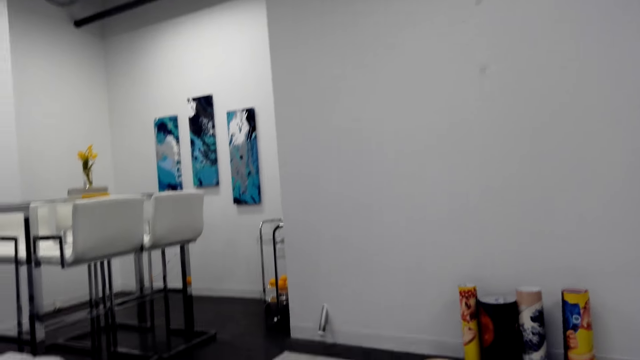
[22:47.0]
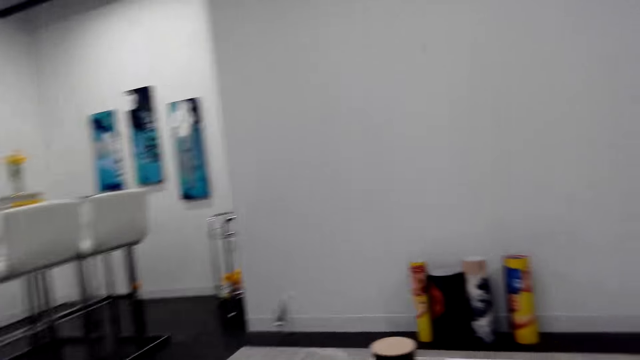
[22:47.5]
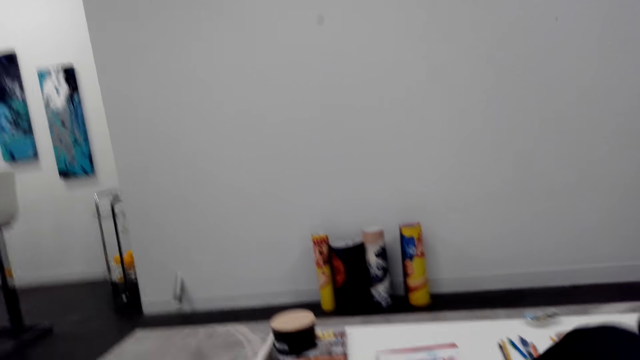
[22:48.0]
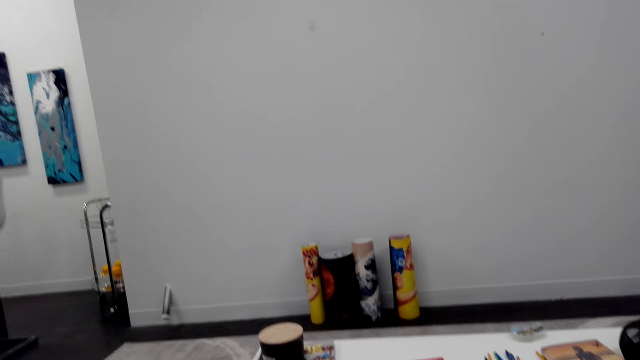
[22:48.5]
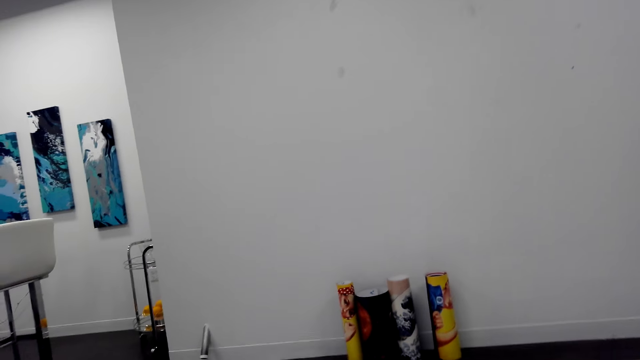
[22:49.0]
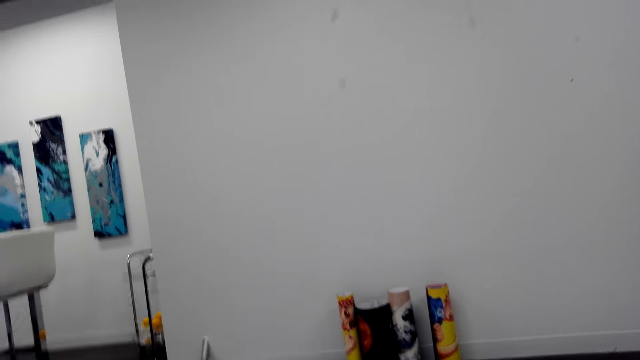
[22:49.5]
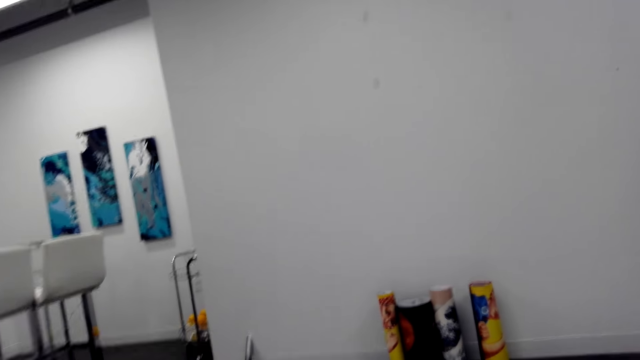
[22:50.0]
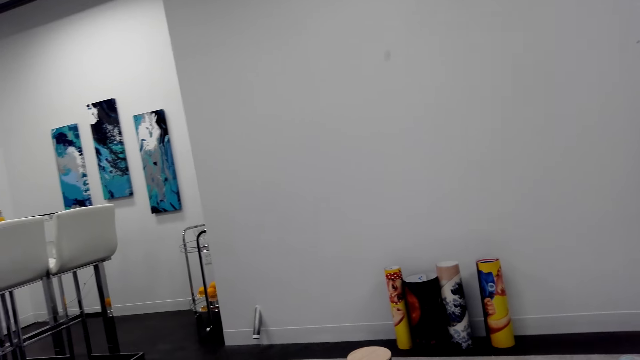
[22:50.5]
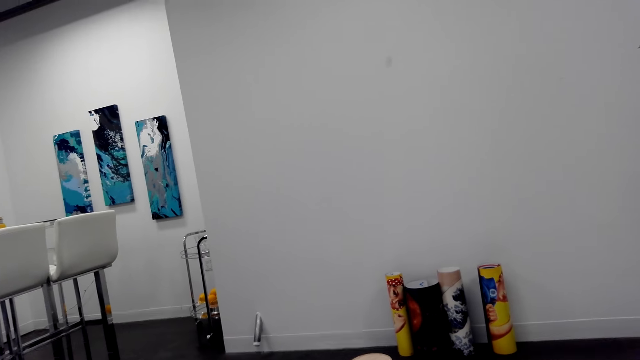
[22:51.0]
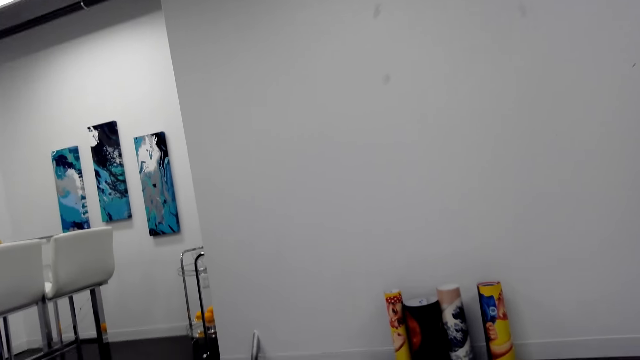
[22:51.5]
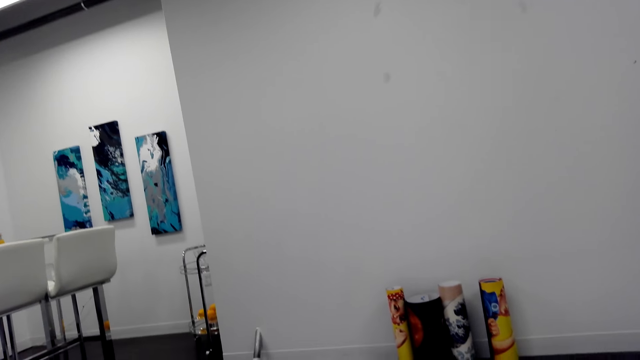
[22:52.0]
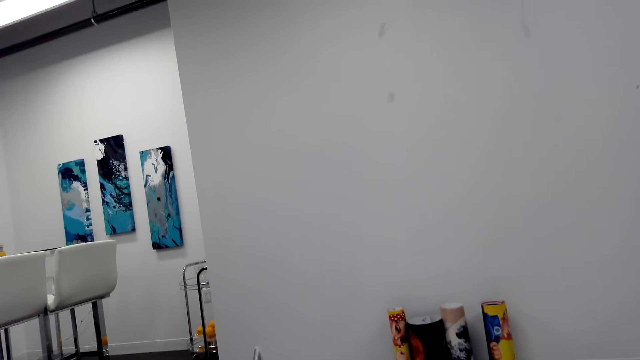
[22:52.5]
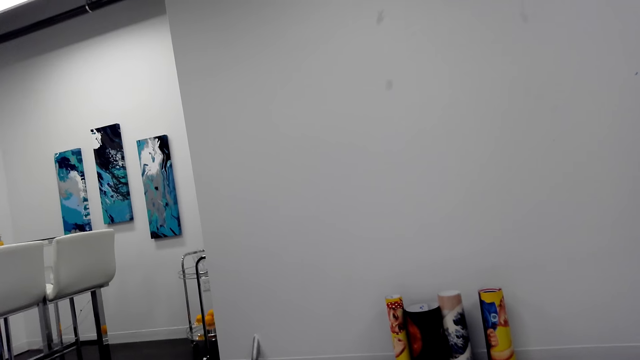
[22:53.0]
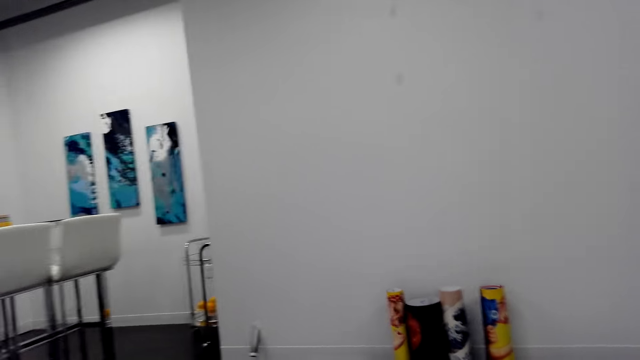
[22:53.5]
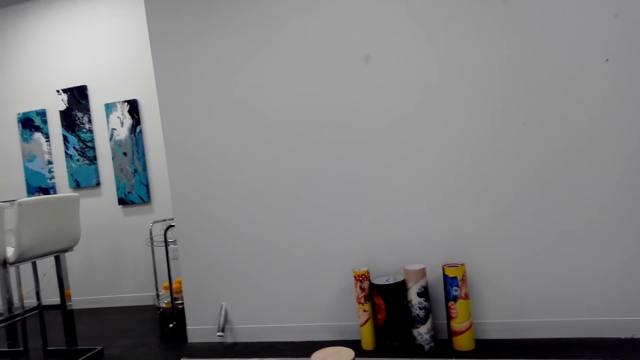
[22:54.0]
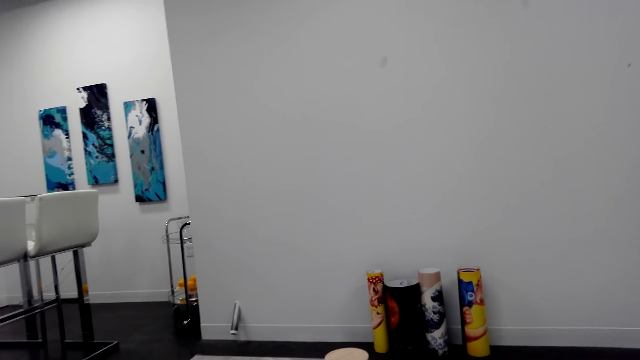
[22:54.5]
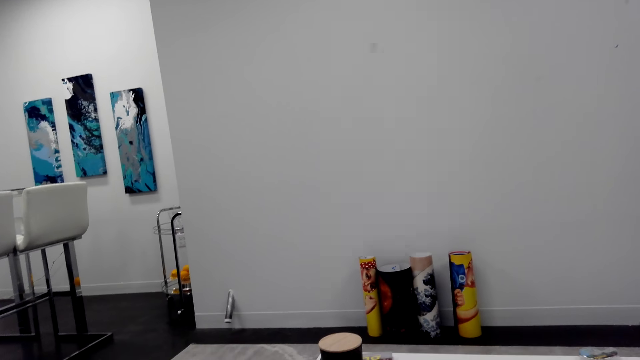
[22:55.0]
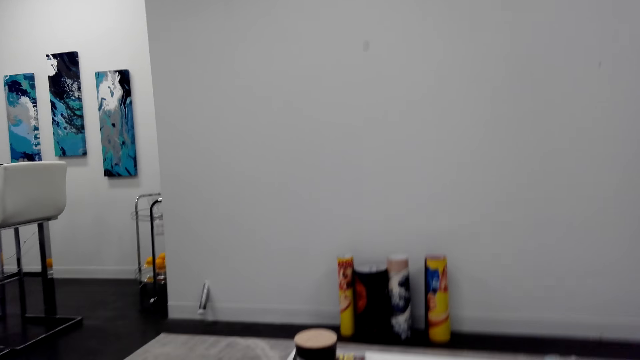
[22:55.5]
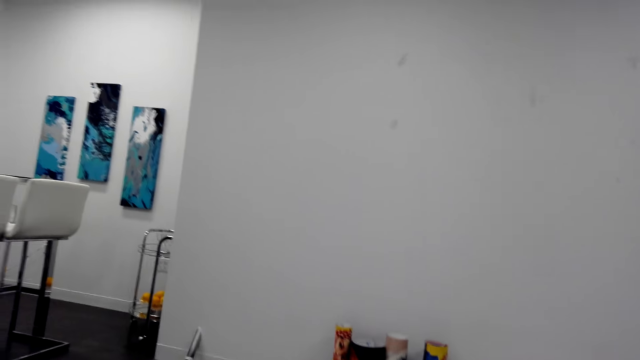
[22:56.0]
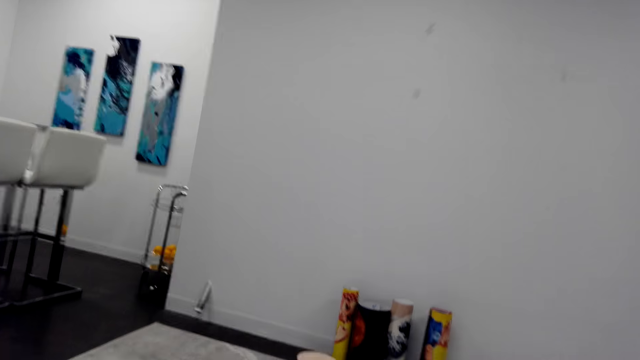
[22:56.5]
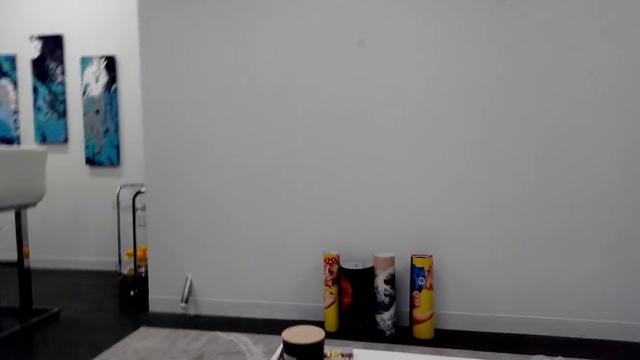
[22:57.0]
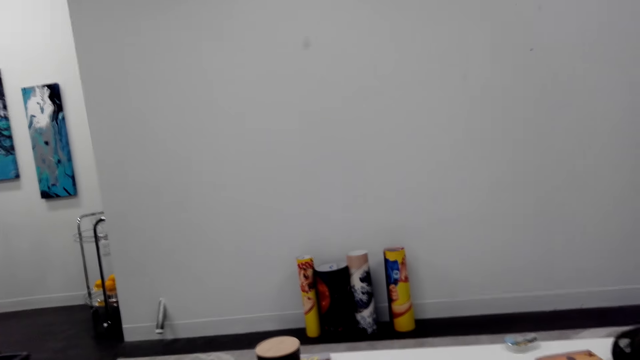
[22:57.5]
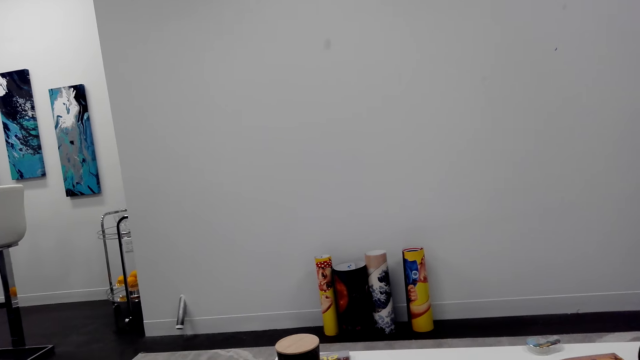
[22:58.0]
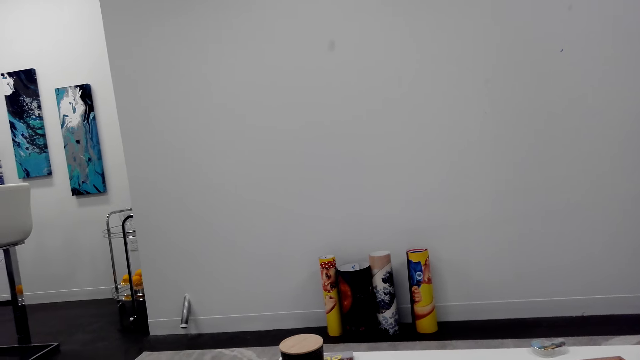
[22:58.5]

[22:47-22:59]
The camera wearer looks around the apartment. They talk to a person.

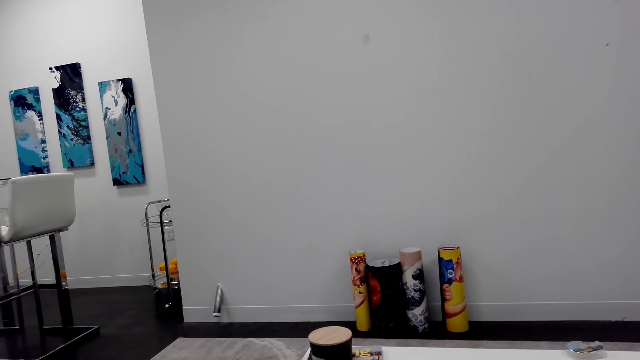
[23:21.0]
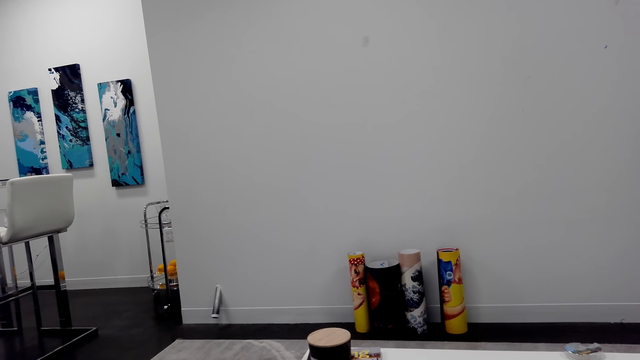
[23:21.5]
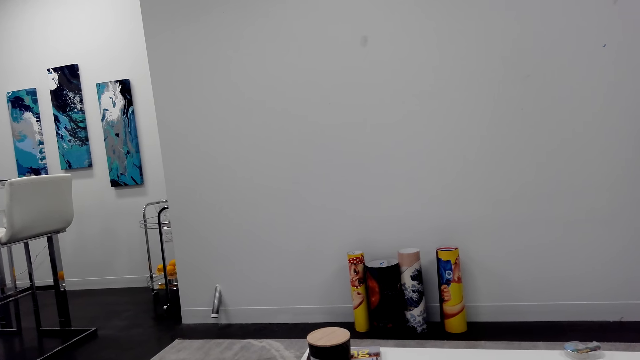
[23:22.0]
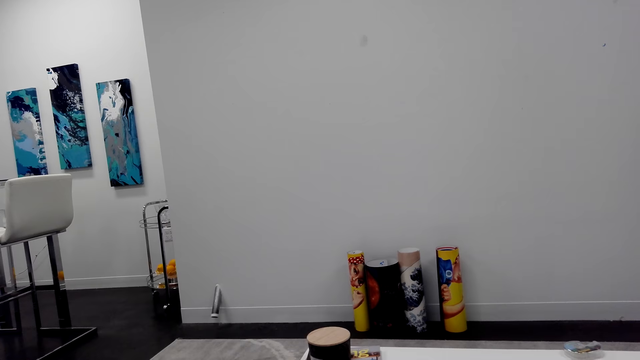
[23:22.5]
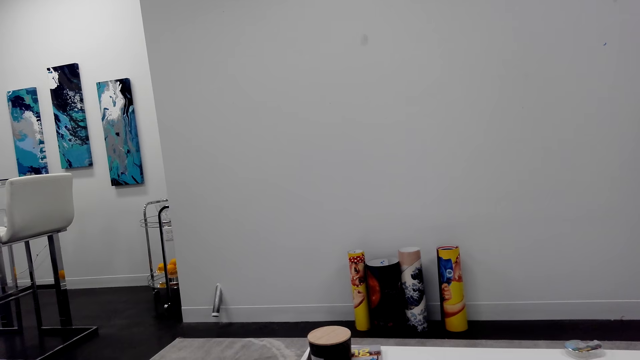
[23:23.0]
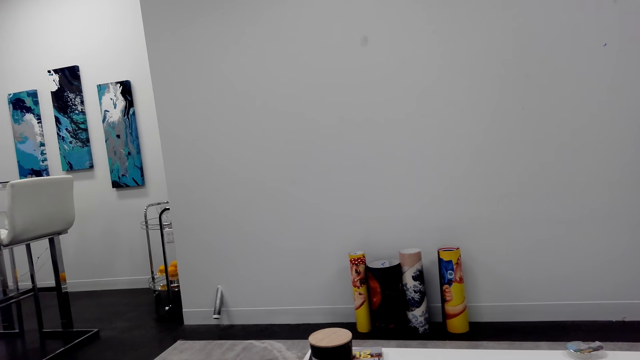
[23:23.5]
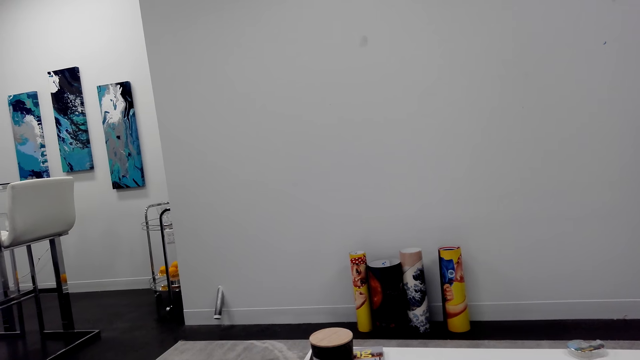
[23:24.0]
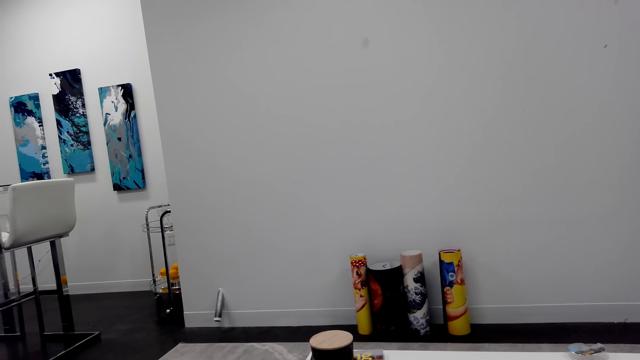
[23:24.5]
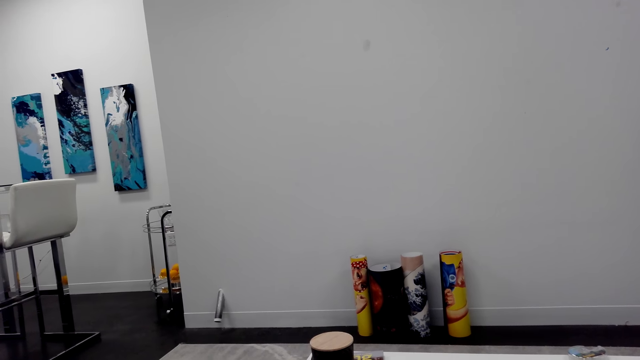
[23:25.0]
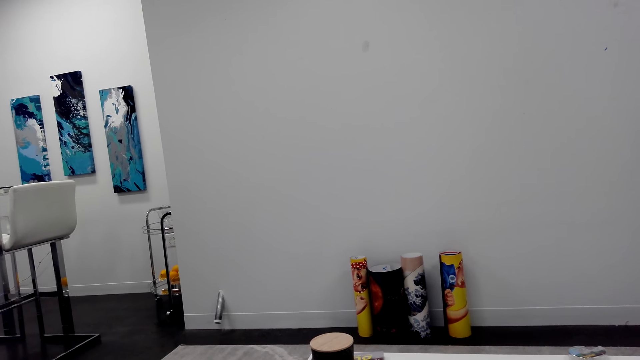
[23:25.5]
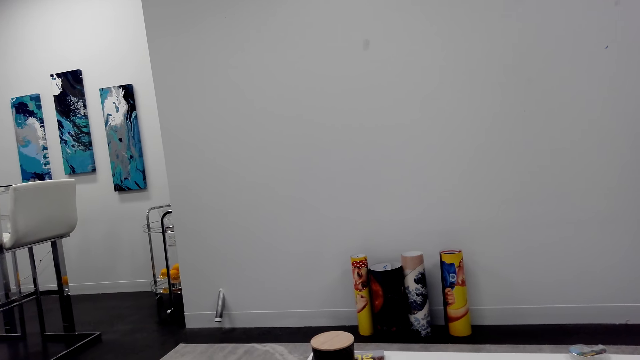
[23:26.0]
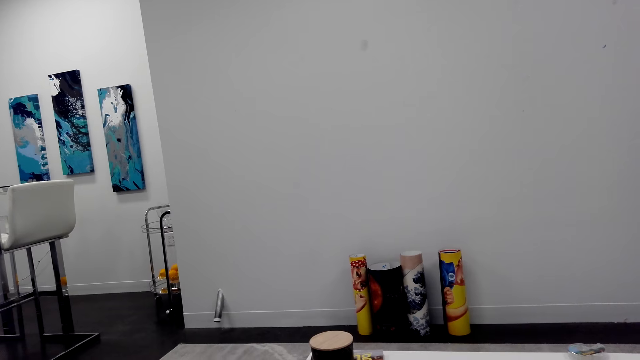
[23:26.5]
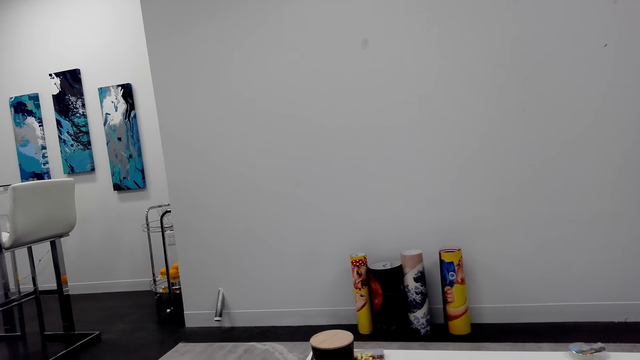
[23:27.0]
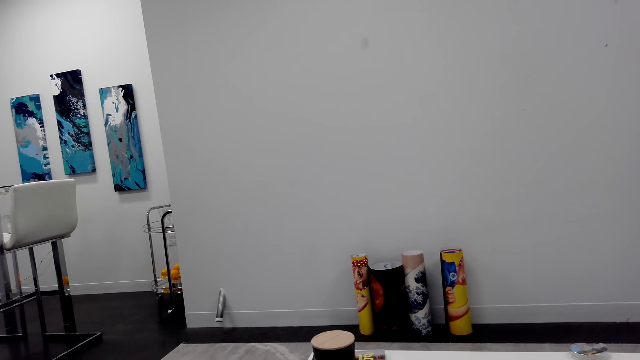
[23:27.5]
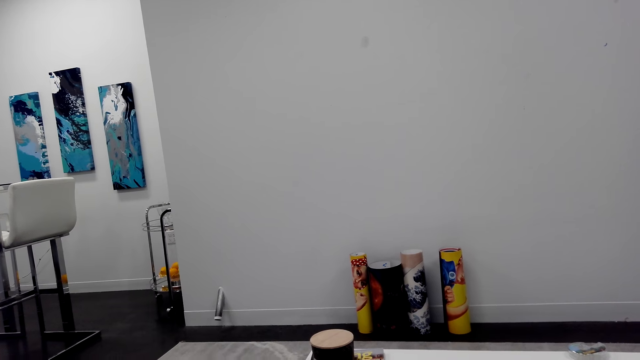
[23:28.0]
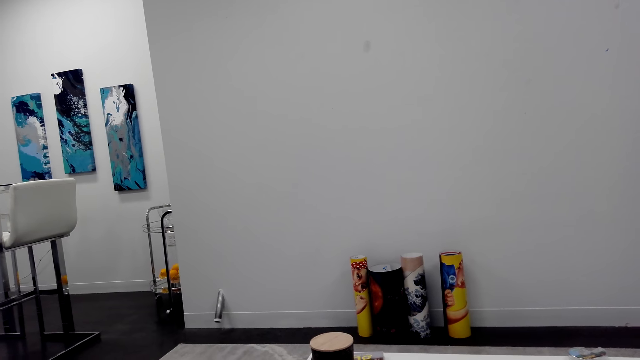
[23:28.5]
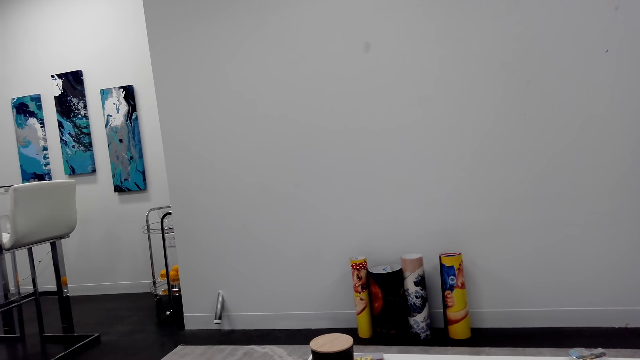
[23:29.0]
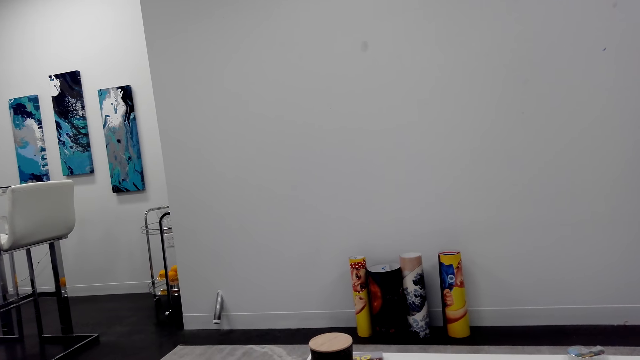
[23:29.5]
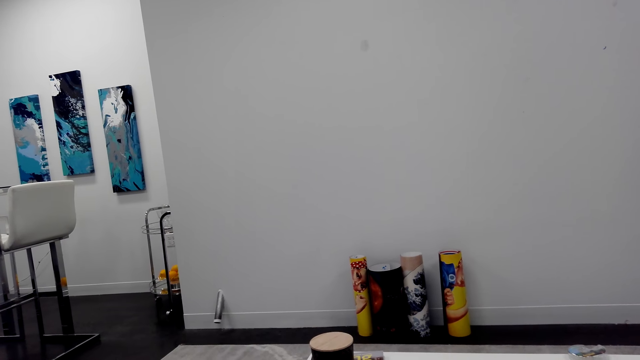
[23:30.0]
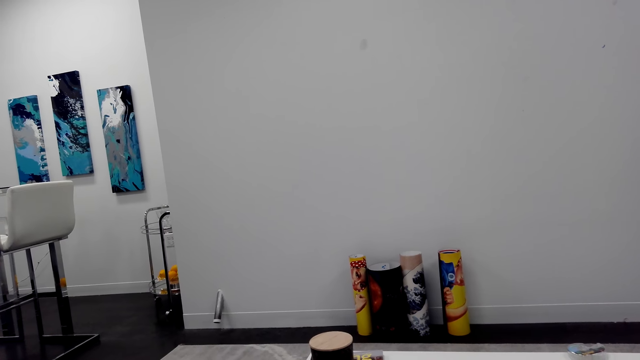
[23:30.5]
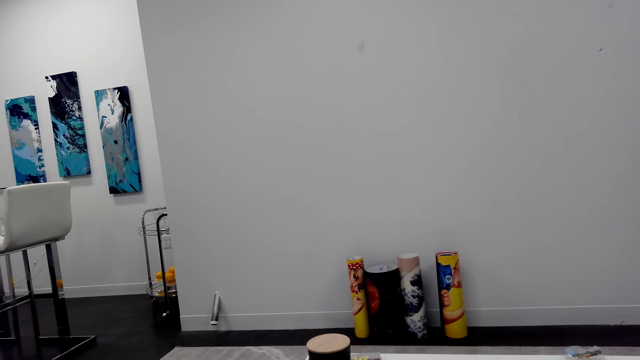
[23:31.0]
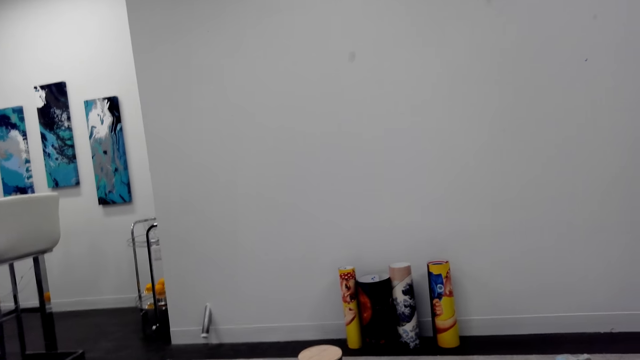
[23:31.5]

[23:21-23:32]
The camera wearer stares at the wall painting. They sit on the couch.
